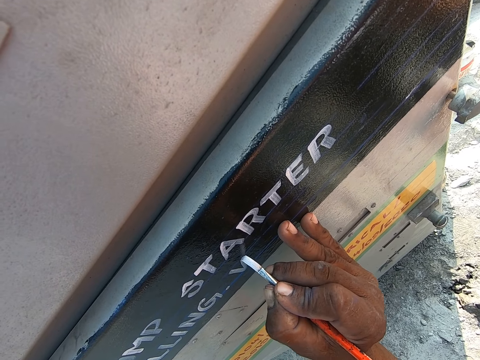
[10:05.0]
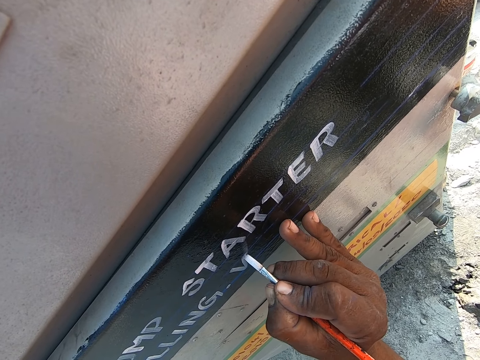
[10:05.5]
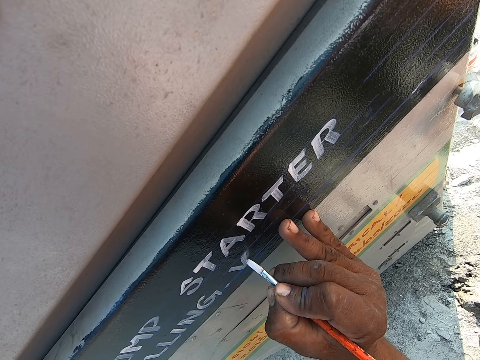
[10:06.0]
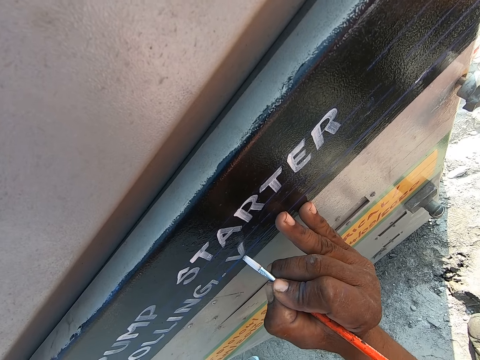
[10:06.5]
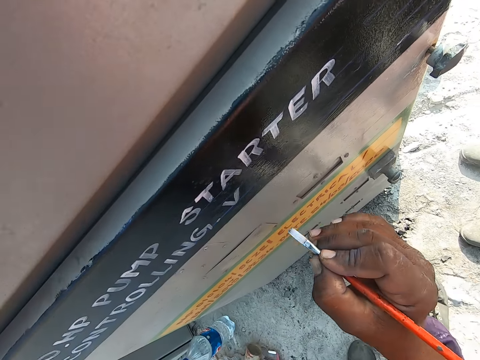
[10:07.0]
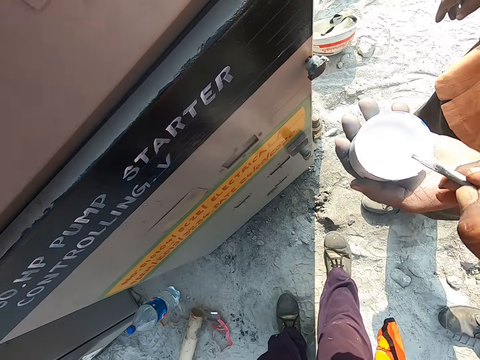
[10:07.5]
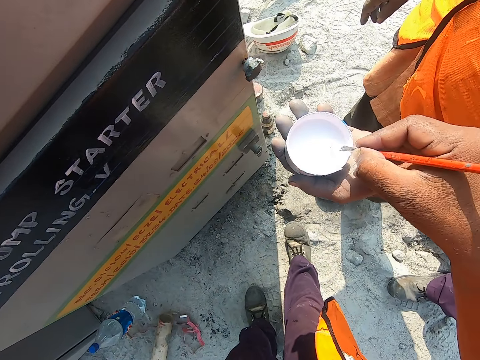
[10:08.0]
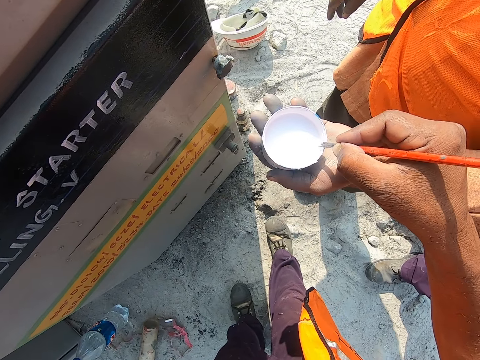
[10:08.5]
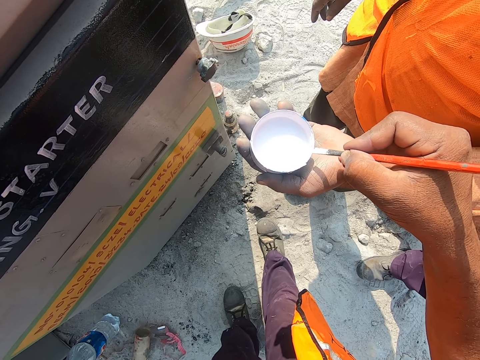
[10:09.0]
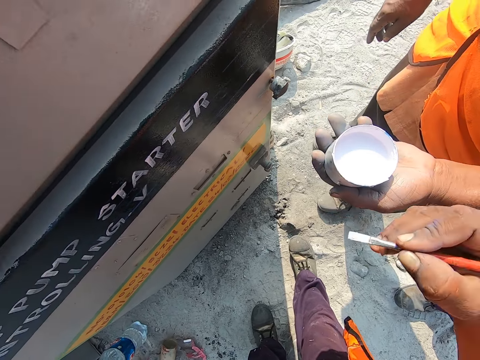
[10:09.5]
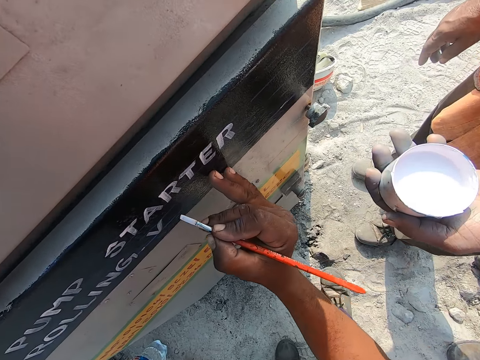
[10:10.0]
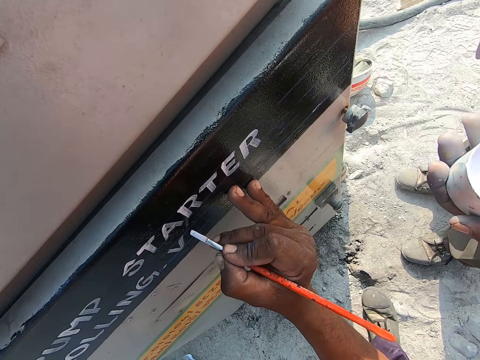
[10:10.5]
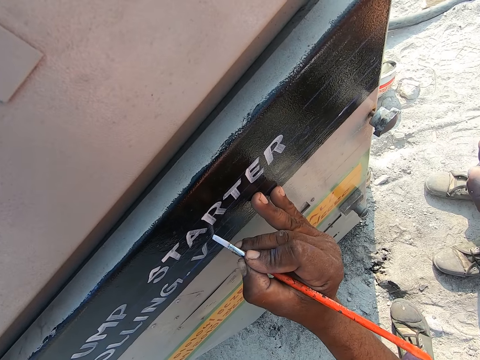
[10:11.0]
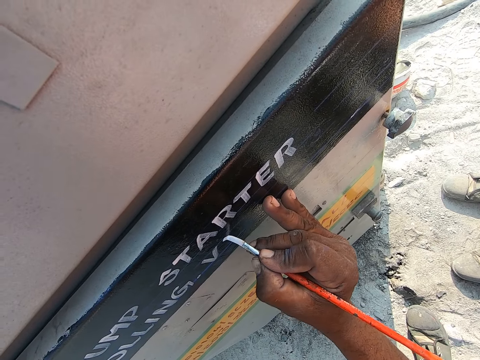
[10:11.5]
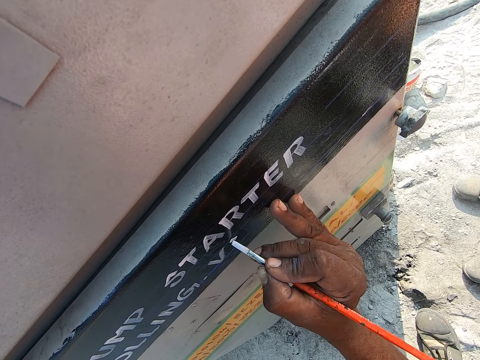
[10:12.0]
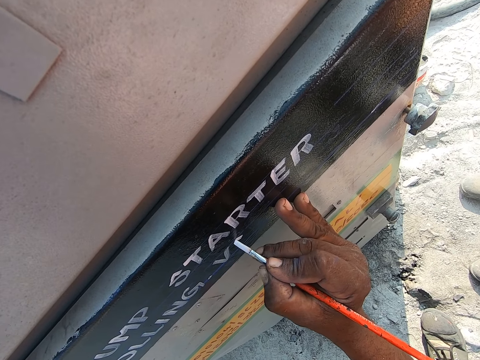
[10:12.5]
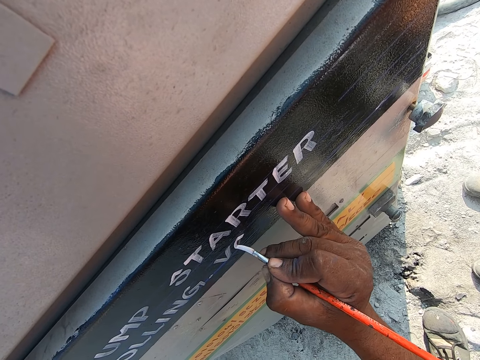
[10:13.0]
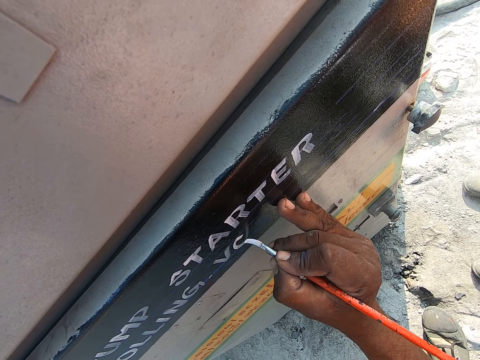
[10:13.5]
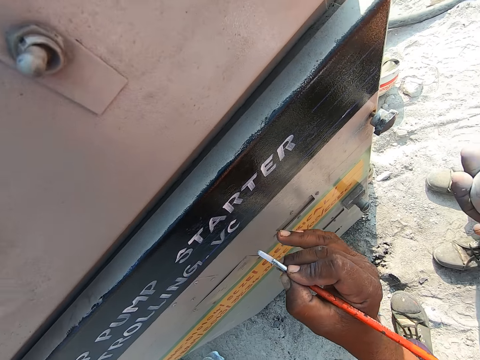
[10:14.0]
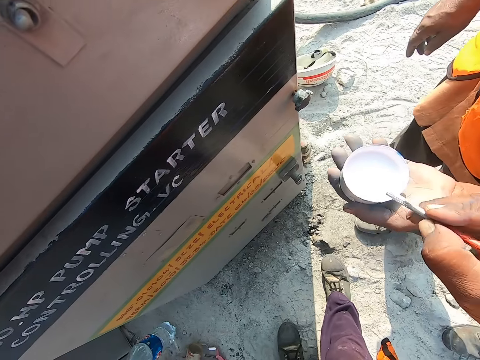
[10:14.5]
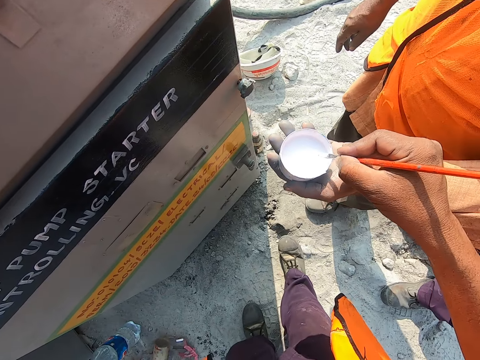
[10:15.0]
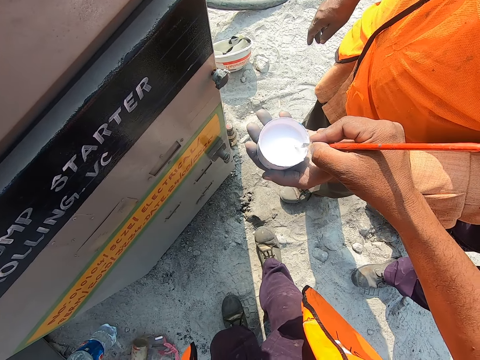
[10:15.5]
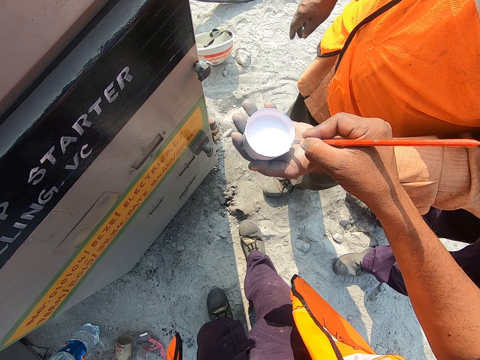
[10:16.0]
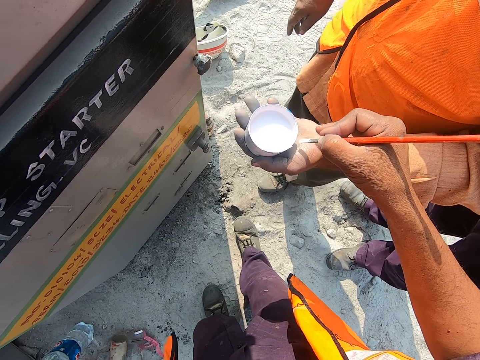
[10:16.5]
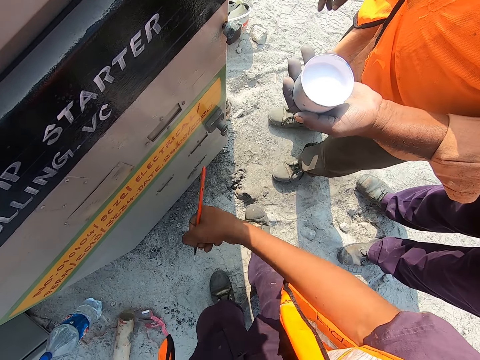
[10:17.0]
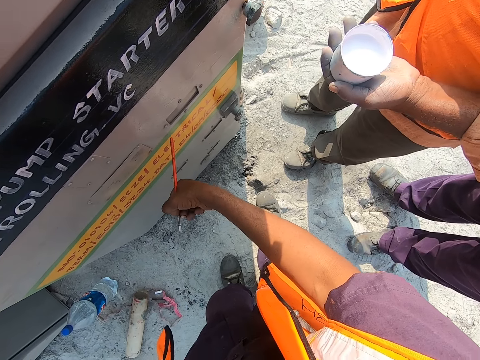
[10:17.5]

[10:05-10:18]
A man passes the paint to the camera wearer. The camera wearer dips the paint brush into the paint in the container. They wipe the paint brush on the paint container. They write on the gasoline pump with the paint brush. The man passes the paint to the camera wearer. The camera wearer dips the paint brush into the paint in the container. They wipe the paint brush on the paint container. They point at the board with the paint brush.

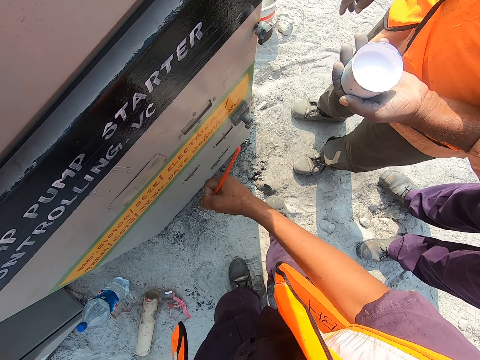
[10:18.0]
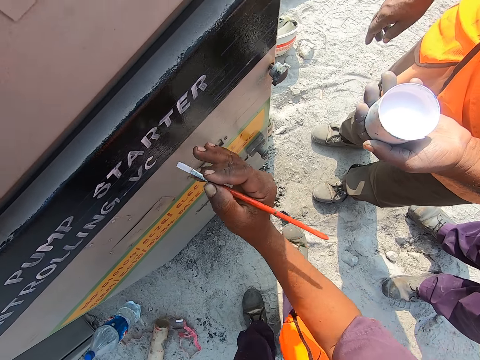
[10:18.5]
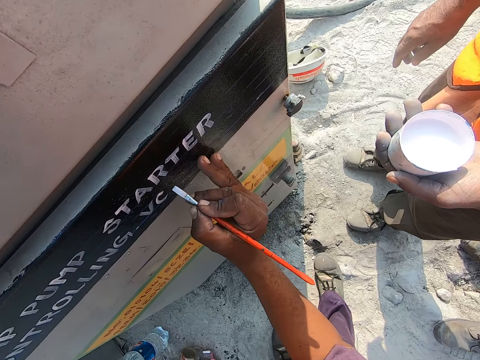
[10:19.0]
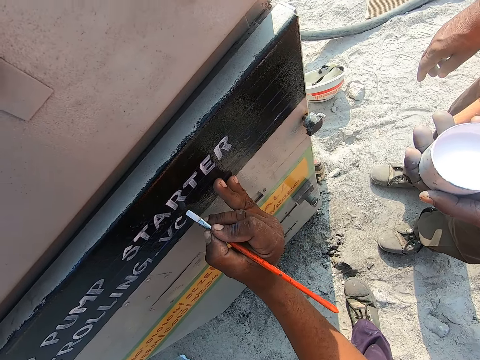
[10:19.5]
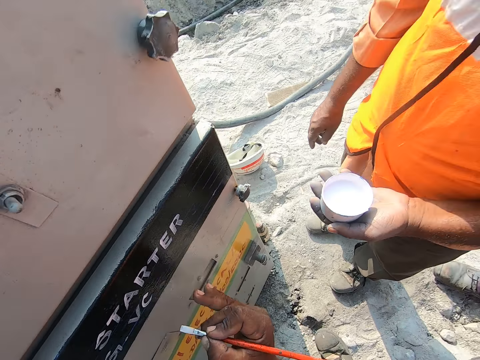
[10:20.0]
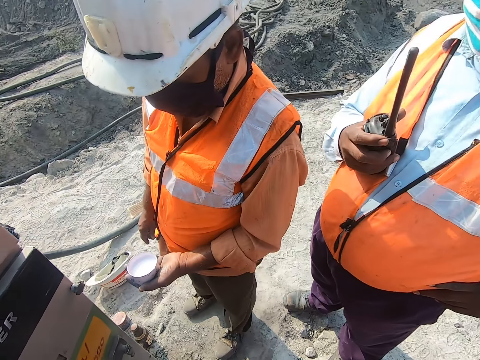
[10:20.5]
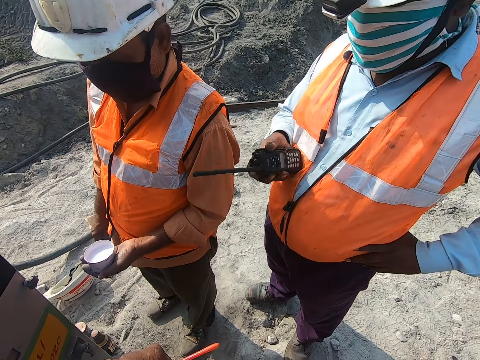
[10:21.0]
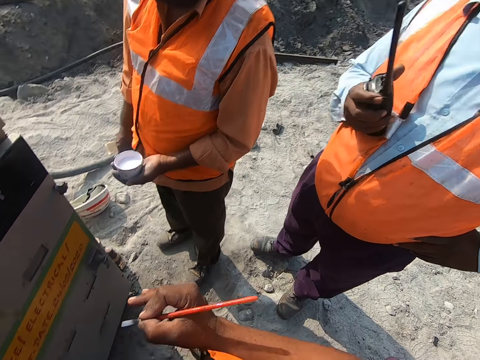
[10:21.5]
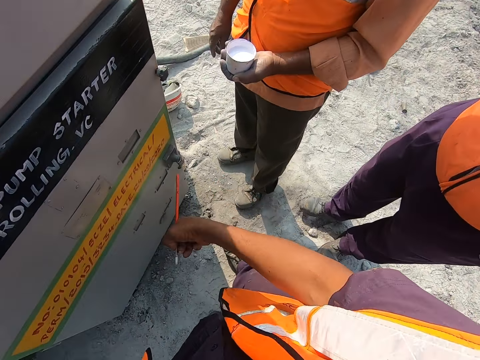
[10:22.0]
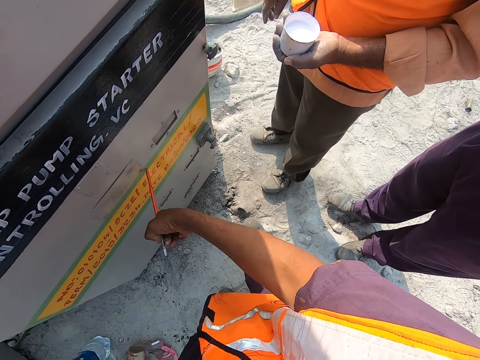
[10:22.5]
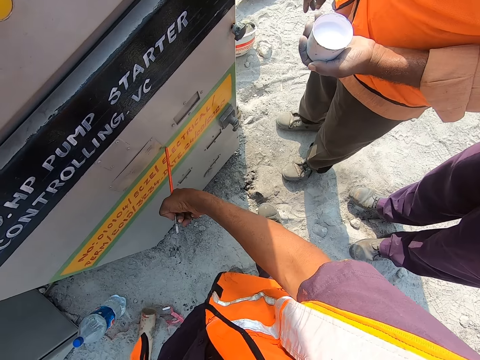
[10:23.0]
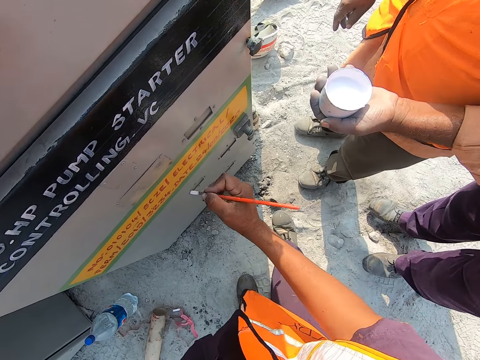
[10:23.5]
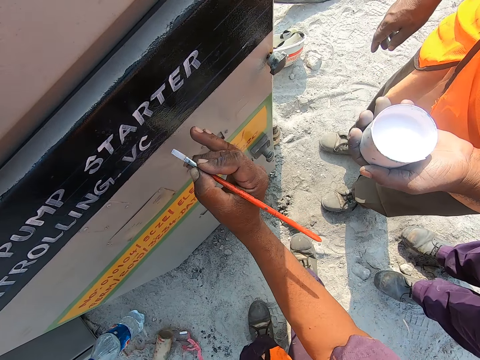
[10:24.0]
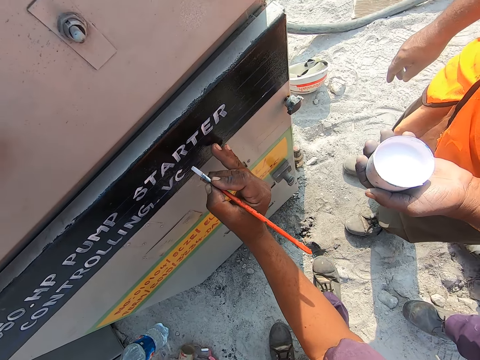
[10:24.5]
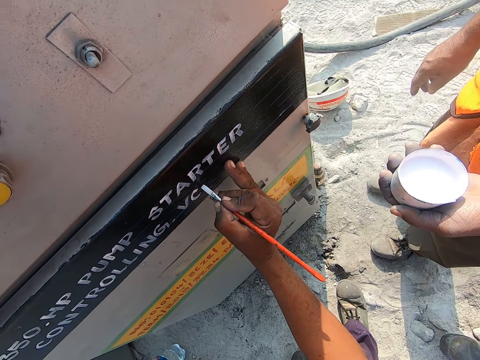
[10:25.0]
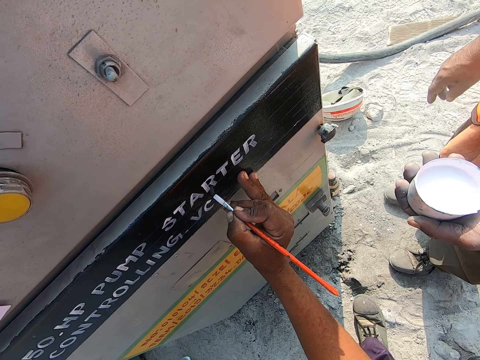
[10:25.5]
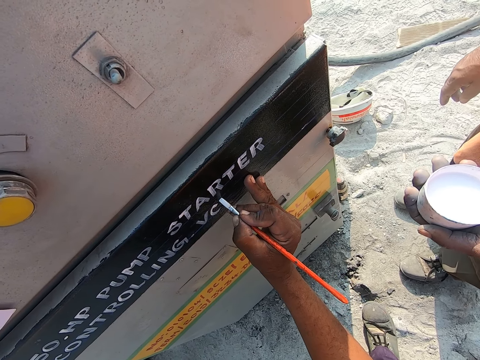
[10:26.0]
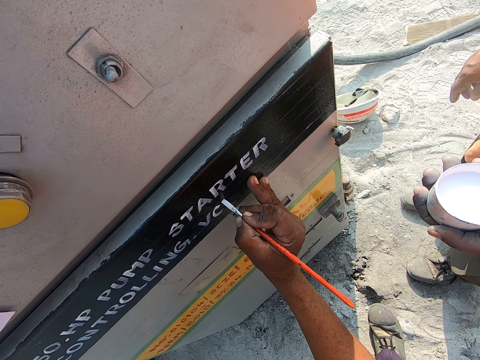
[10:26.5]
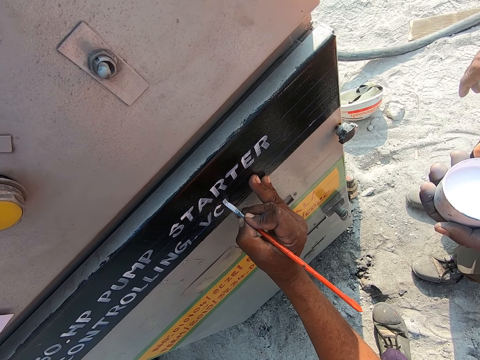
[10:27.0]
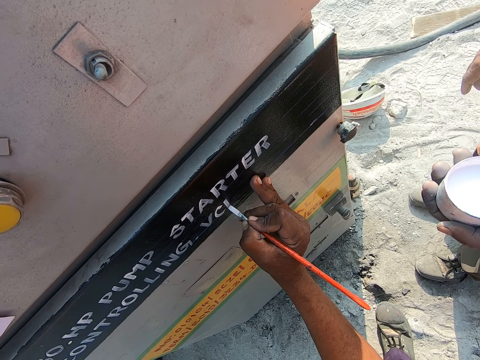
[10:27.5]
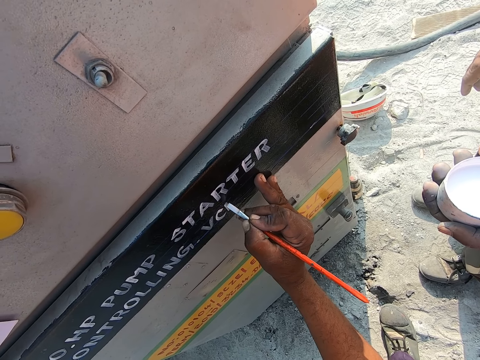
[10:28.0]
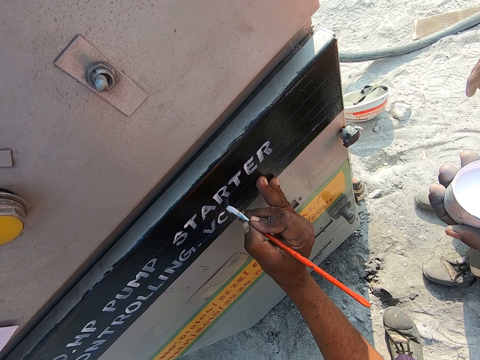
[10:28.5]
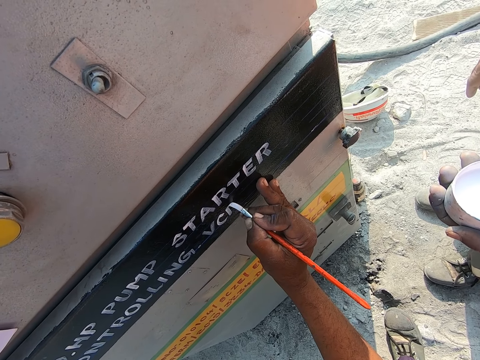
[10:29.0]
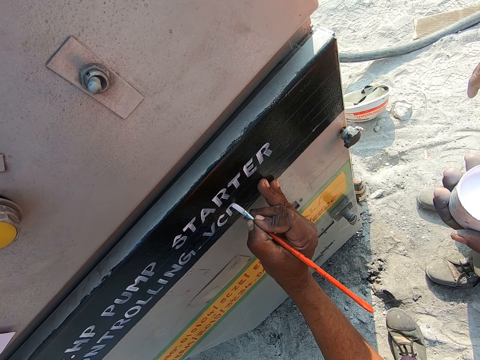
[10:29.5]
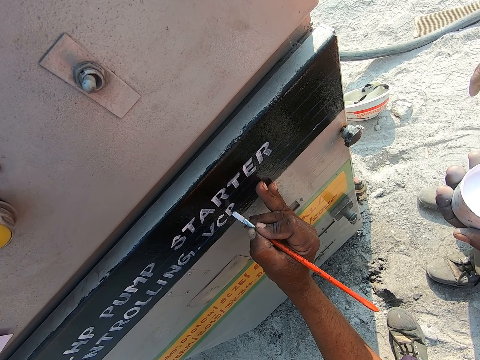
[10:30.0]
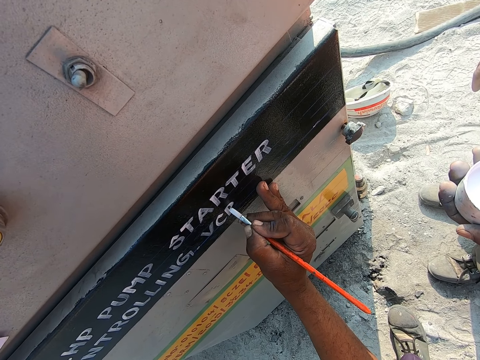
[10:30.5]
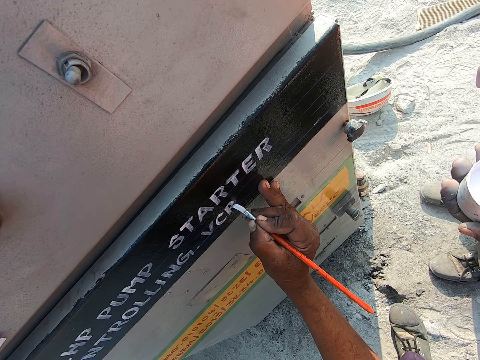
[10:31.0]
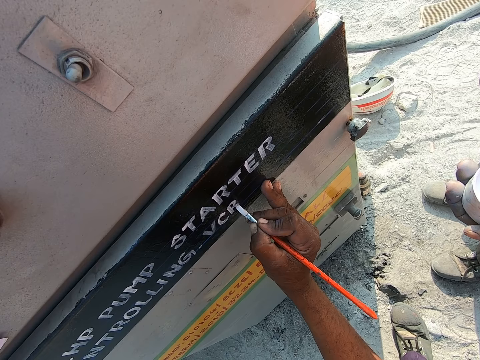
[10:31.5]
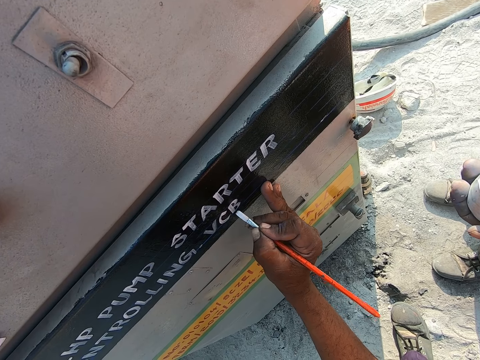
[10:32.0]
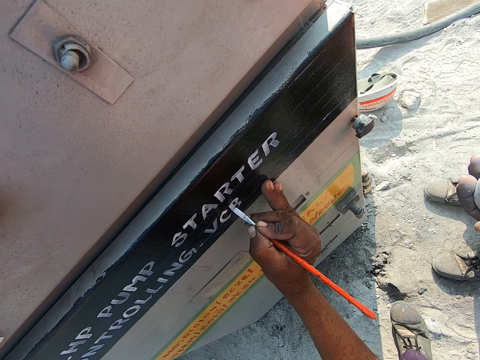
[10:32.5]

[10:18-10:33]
The camera wearer converses with a man. They point at the gasoline pump with the bottom of the paint brush. They write on the gasoline pump with the paint brush. Another man converses with the camera wearer. The camera wearer converses to the other man. They respond to the other man. They point at the gasoline pump with the bottom of the paint brush. They write on the gasoline pump with the paint brush.
